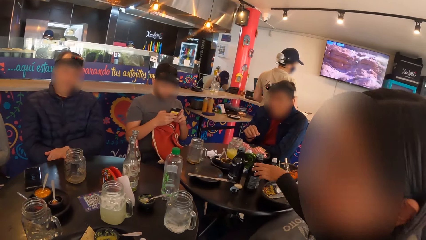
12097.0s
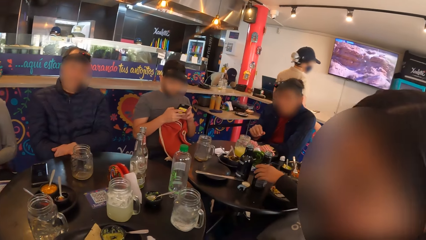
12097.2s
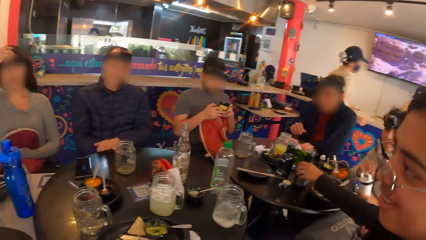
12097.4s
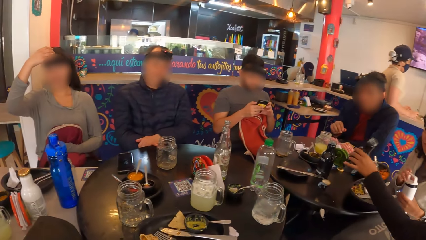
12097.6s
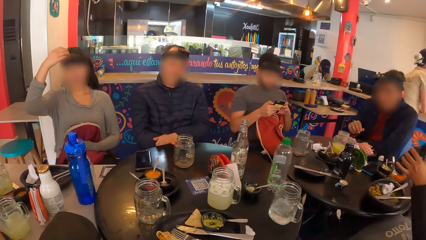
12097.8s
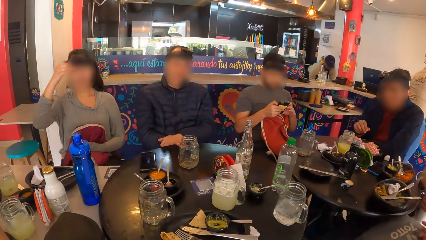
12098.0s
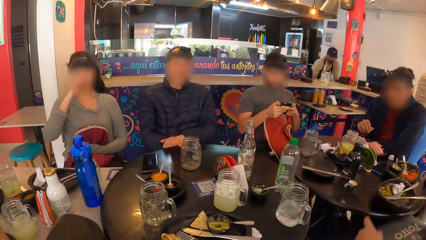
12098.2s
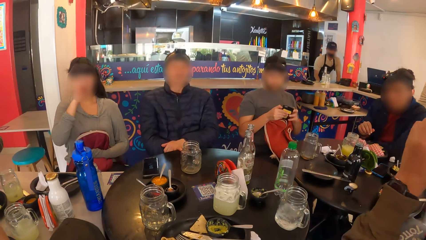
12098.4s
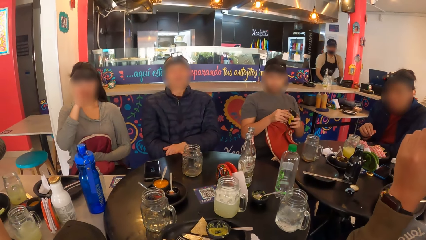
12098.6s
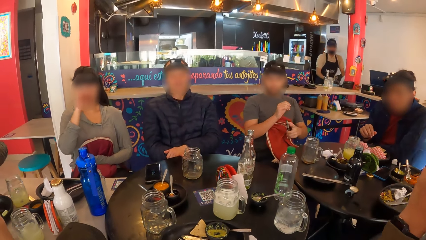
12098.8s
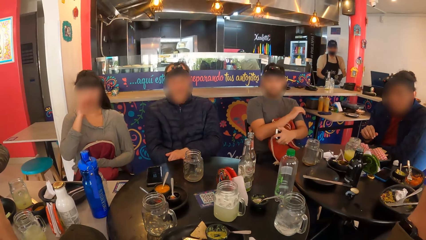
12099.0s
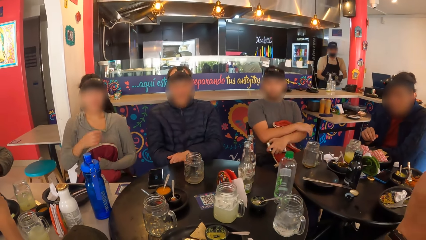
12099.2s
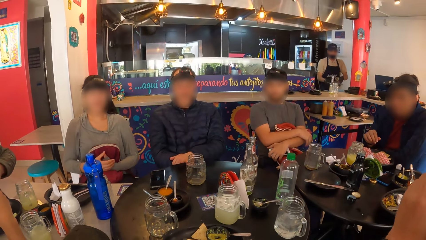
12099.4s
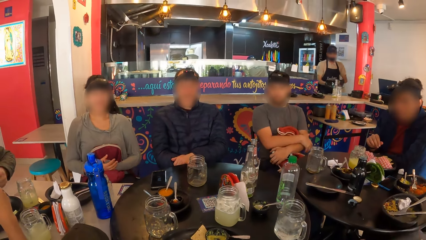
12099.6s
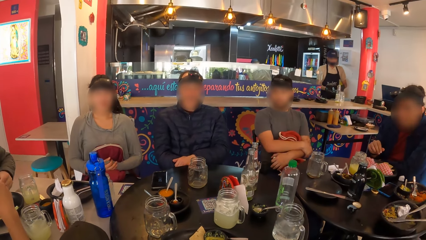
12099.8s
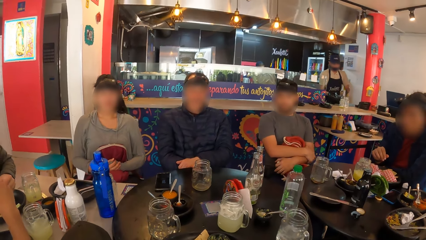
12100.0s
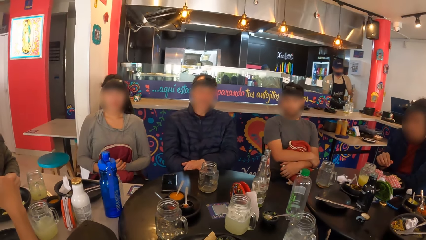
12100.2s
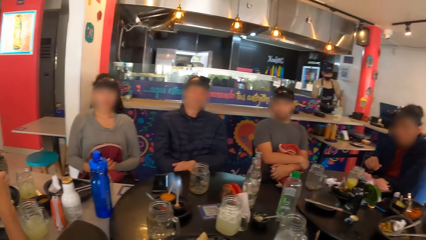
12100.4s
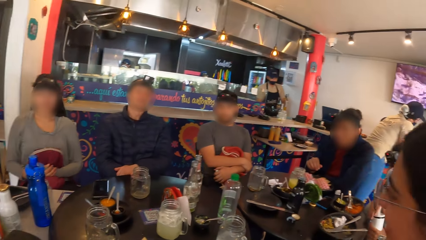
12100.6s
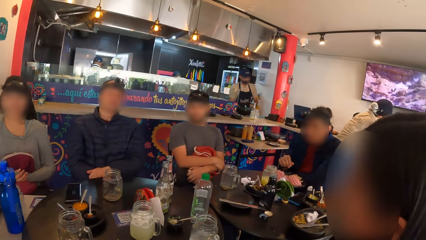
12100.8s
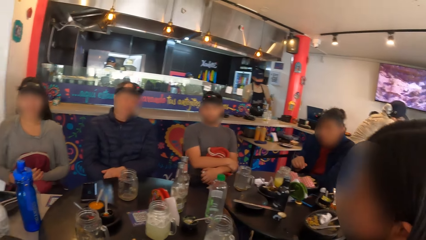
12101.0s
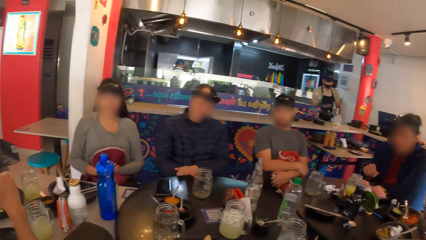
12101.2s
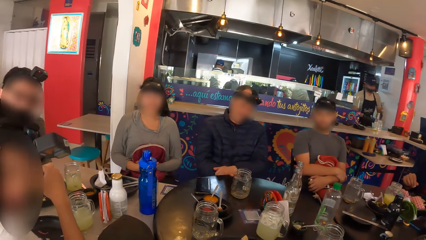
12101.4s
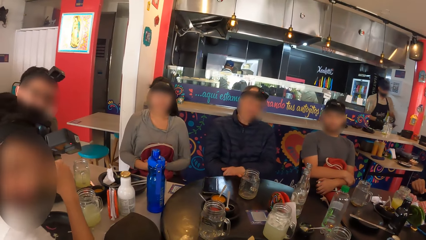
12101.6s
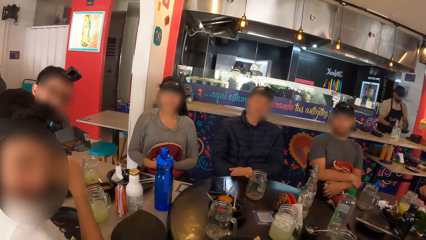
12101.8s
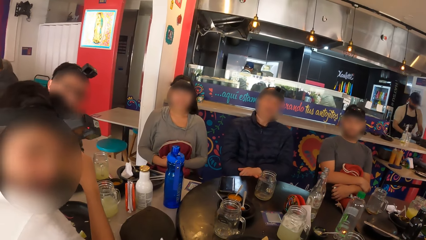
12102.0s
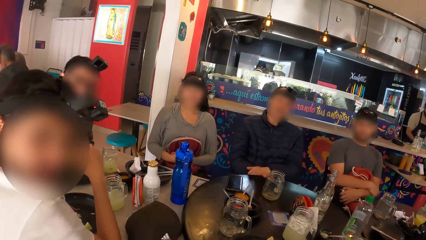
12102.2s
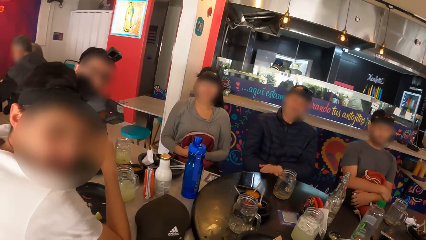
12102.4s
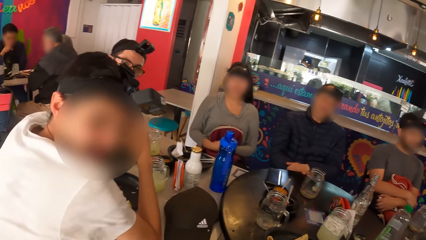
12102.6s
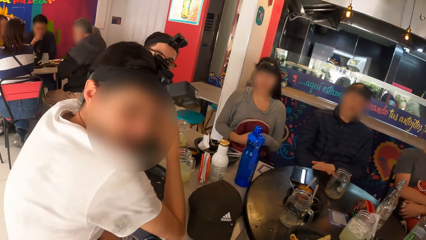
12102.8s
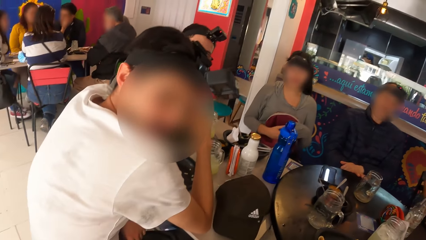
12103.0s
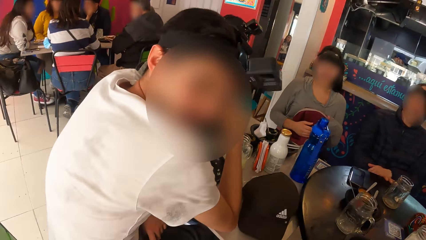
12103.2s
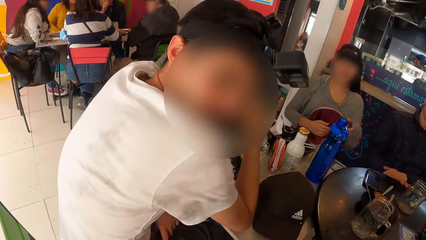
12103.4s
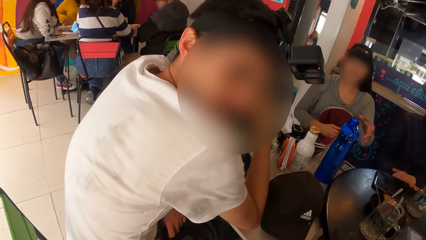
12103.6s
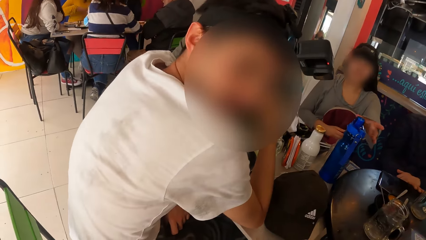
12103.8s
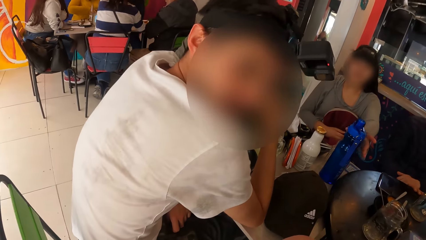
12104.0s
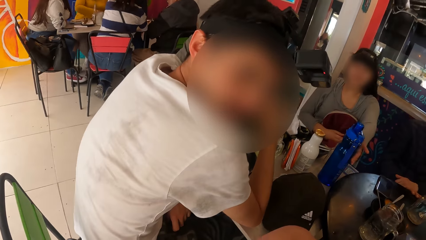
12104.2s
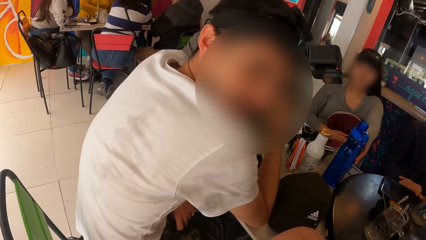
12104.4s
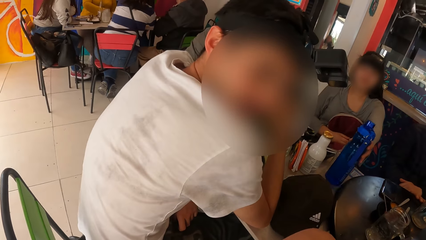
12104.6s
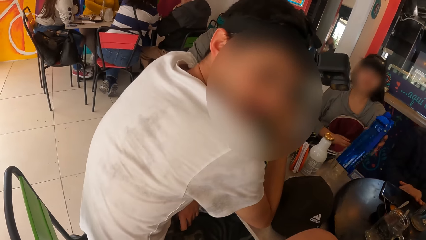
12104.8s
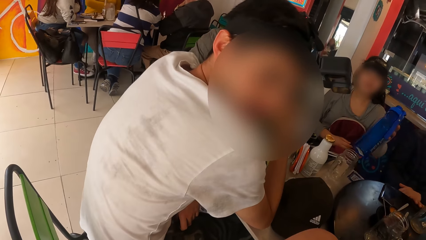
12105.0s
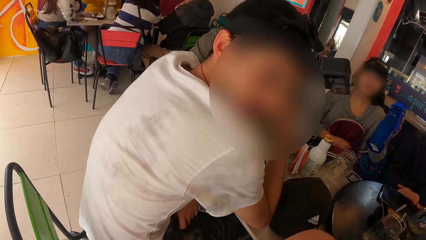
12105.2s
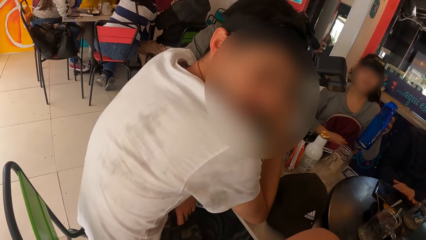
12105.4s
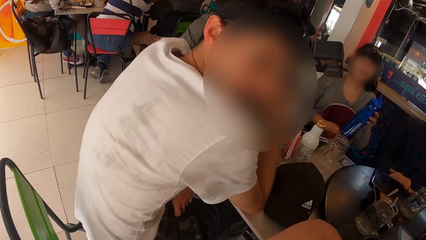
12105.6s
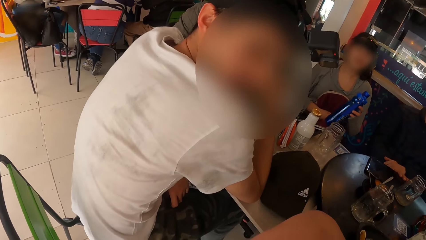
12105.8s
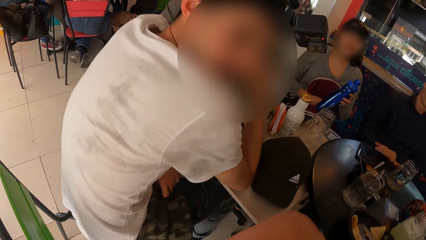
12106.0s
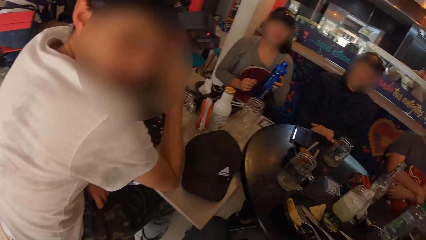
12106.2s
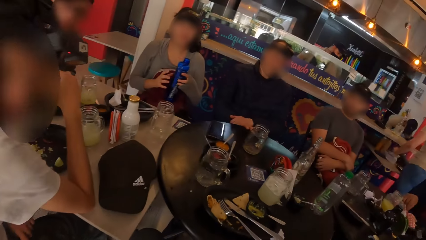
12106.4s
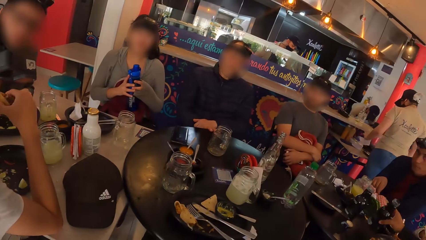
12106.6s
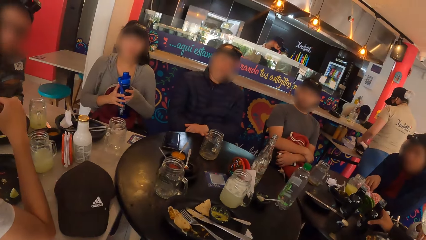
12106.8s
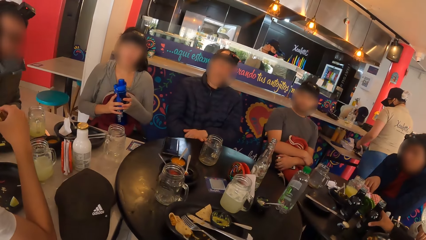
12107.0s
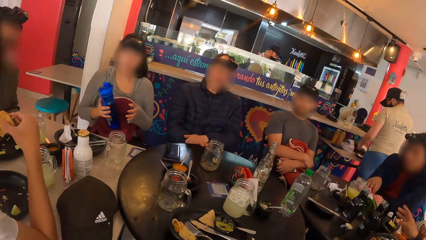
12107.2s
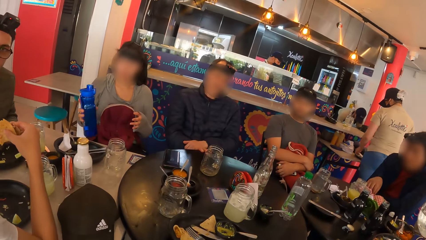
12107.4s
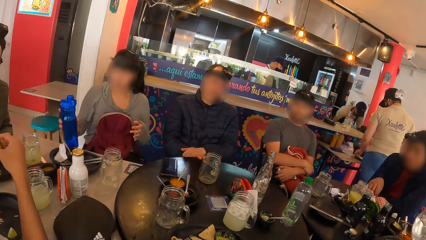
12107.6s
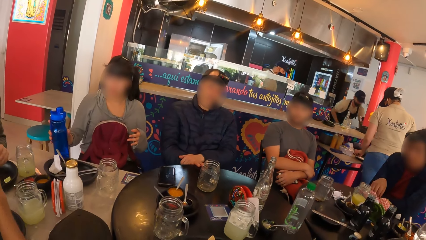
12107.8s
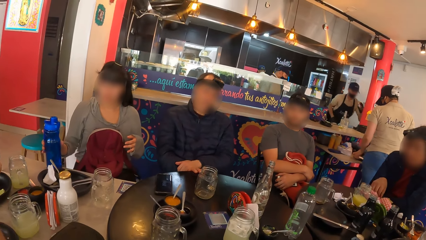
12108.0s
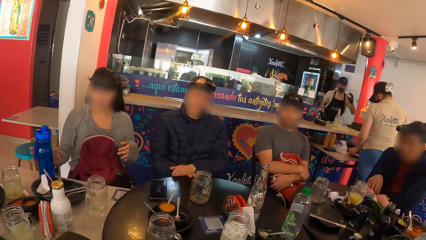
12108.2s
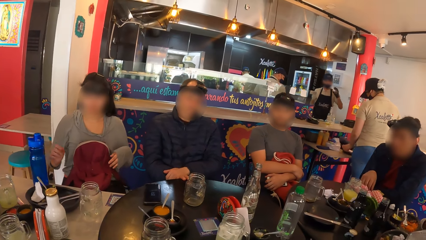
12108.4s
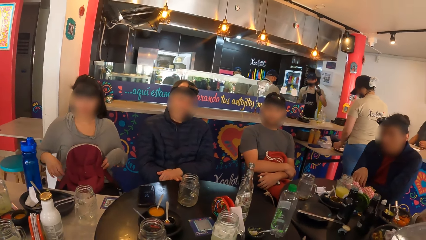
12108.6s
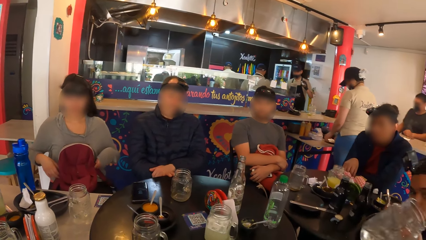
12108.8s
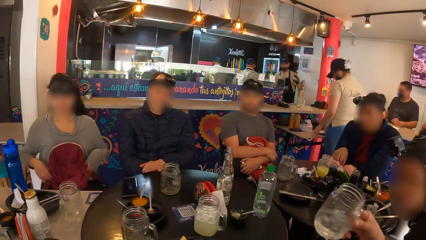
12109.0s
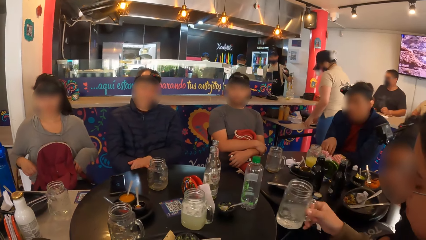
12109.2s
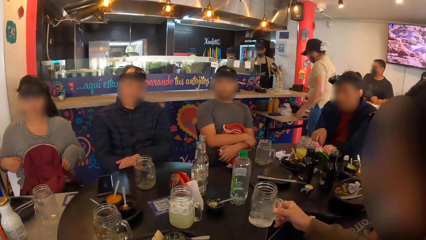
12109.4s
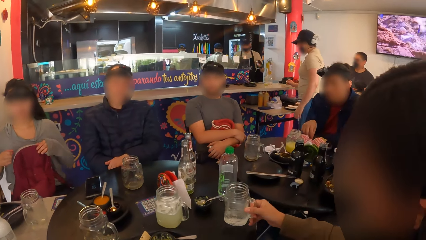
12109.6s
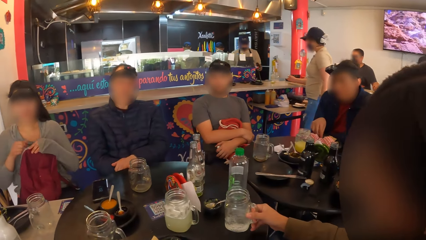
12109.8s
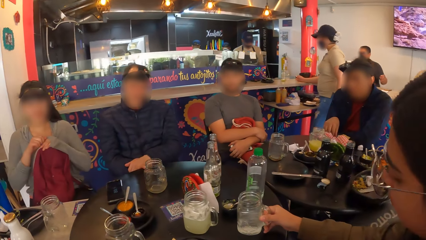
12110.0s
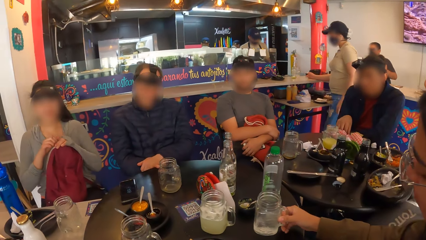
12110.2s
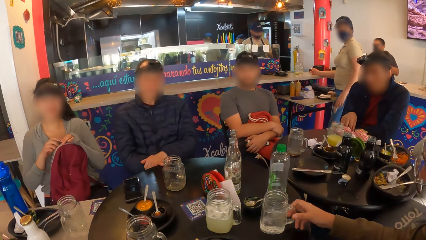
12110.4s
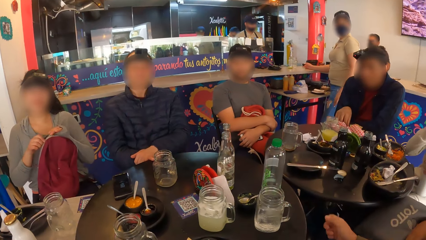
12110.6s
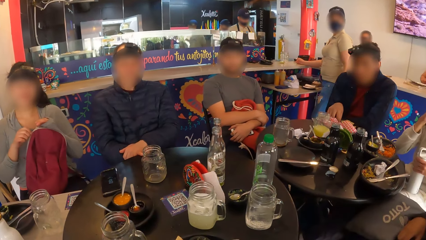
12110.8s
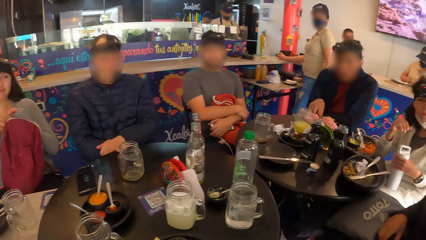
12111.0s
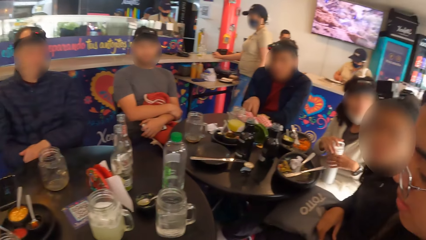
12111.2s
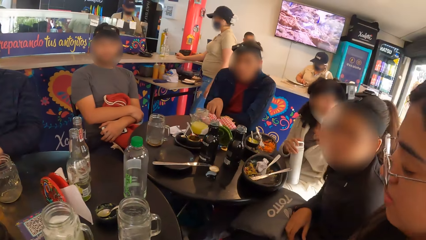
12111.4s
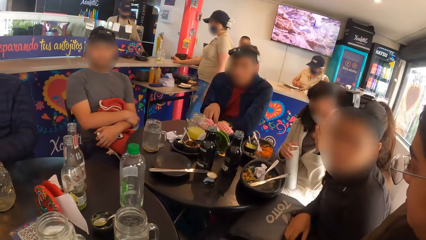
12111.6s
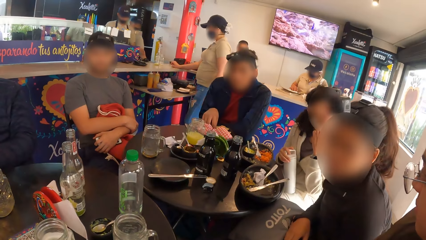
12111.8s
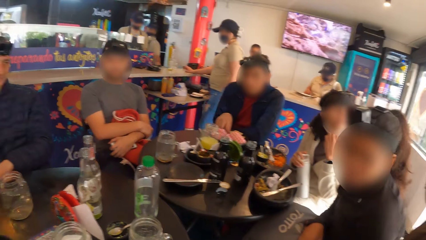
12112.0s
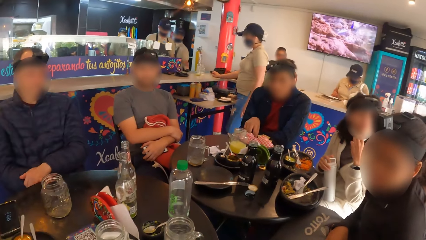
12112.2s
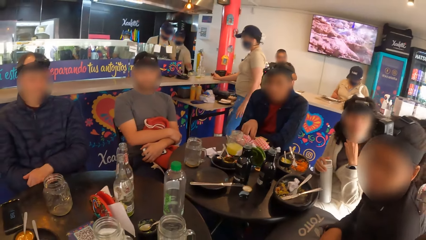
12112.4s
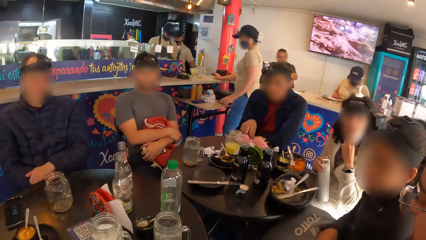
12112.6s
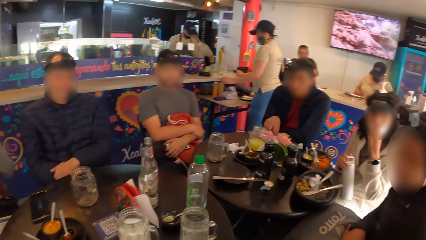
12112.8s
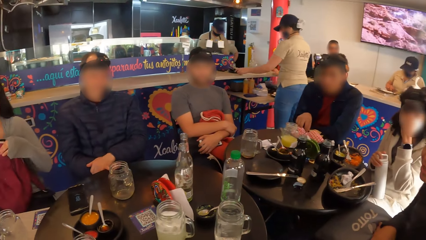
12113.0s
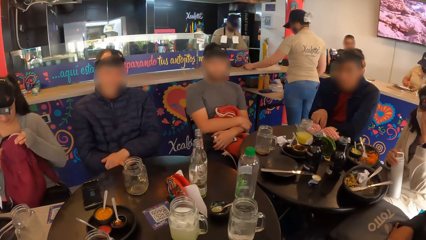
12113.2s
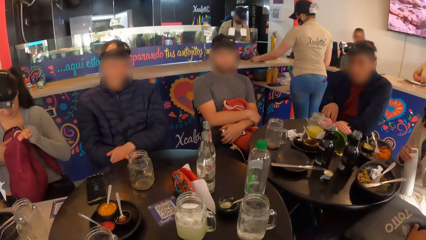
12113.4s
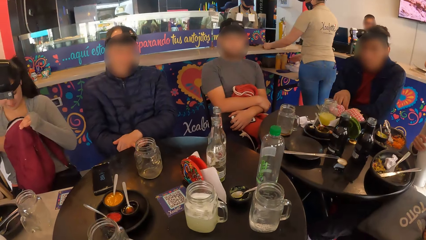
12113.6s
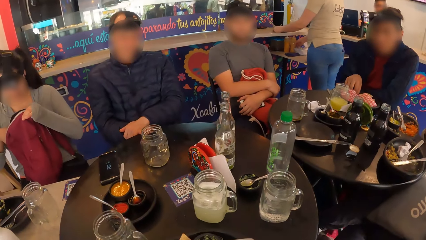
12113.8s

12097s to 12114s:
A woman interacts with the group of people. A man passes the mobile phone to his left hand from his right hand. The camera wearer interacts with another man. Another woman carries a water bottle from the table with her left hand. The second woman passes the water bottle to her right hand from her left hand. A third woman drops the water bottle on the table with her right hand. The camera wearer looks around. The second woman drops the water bottle on the table with her left hand. The first woman holds a jar mug. A third man dips his right hand into the plate on the table. The first woman drinks from the cup with her right hand. The second woman opens a bag on her lap with her right hand and passes a zipper of the bag to her left hand from her right hand. The first woman drops the cup on the table with her right hand. A fourth woman holds the water bottle with her left hand, passes the water bottle to her right hand with her left hand, and adjusts a nose mask on her face with her left hand.
